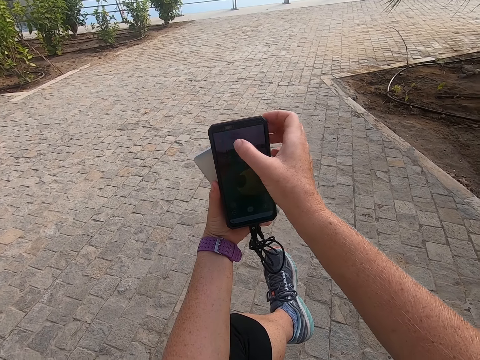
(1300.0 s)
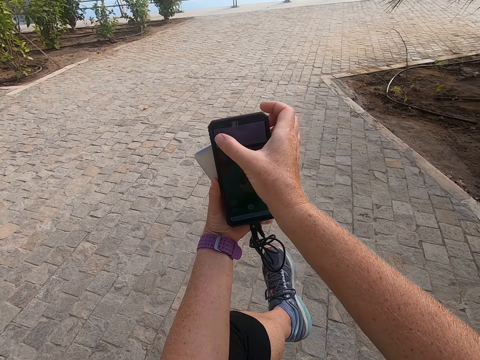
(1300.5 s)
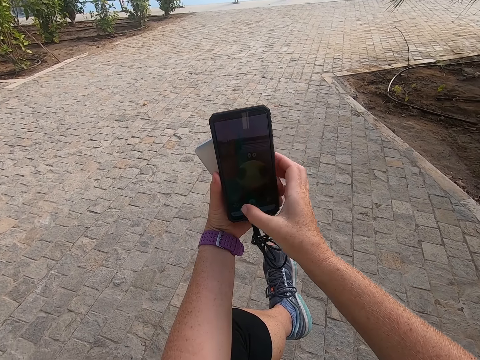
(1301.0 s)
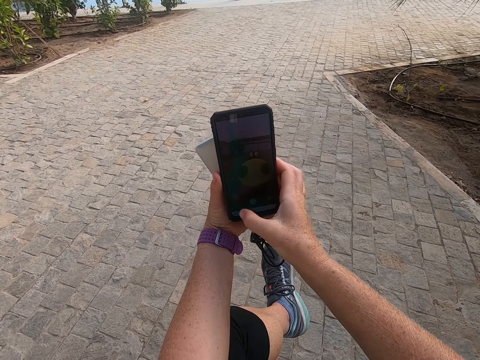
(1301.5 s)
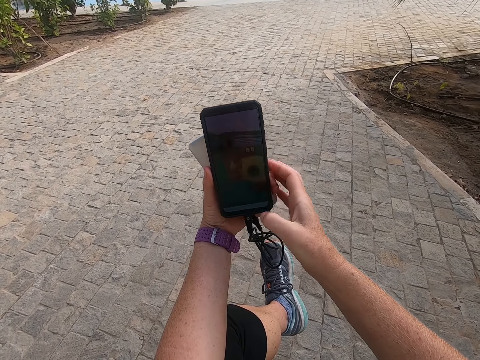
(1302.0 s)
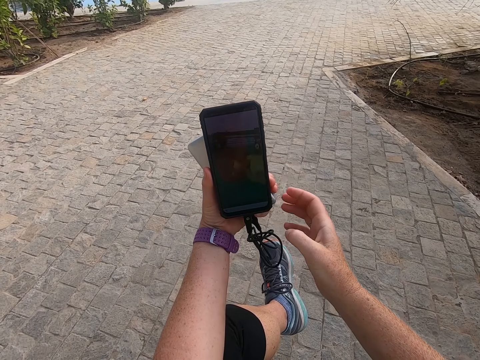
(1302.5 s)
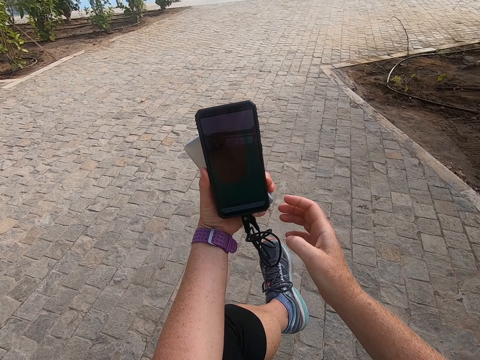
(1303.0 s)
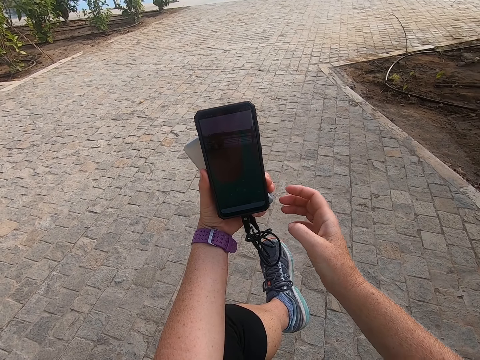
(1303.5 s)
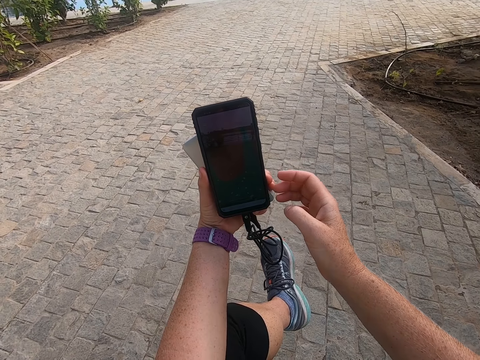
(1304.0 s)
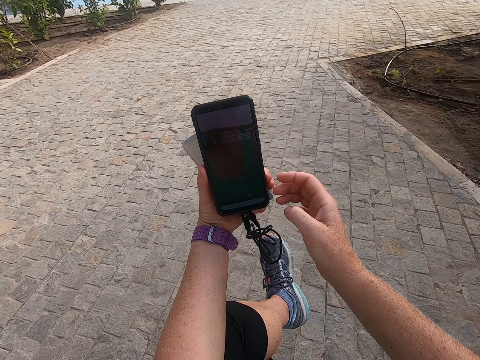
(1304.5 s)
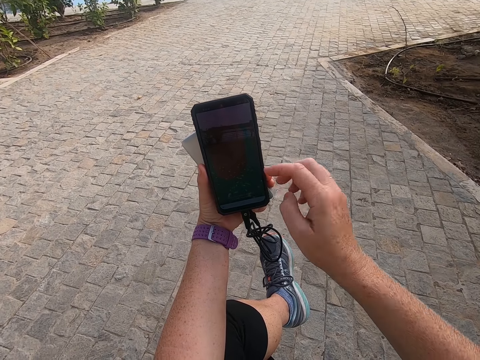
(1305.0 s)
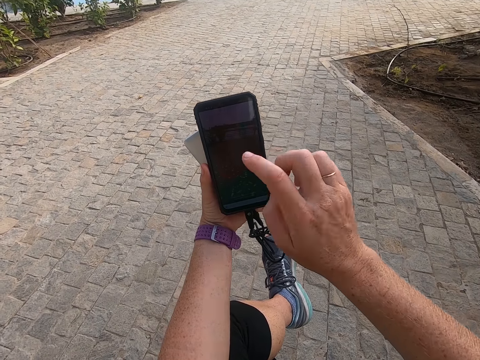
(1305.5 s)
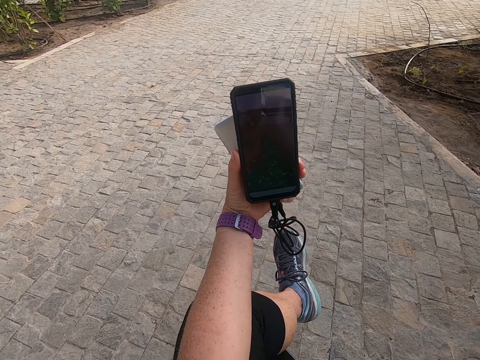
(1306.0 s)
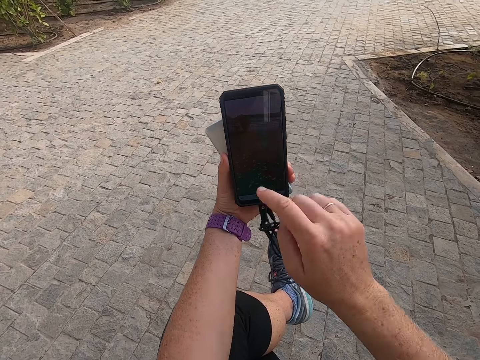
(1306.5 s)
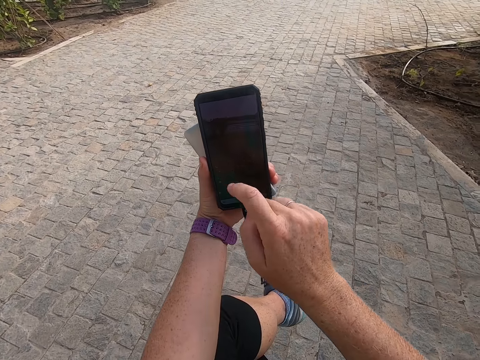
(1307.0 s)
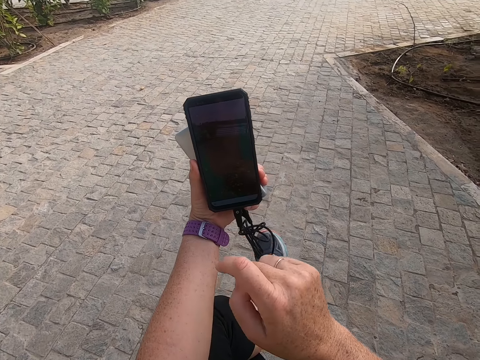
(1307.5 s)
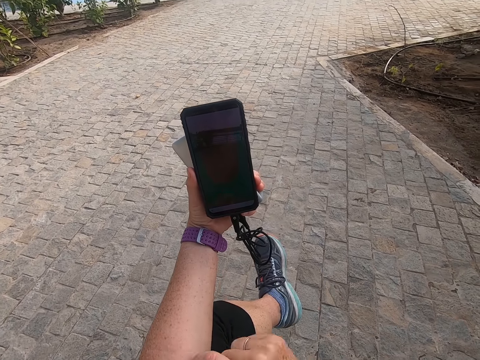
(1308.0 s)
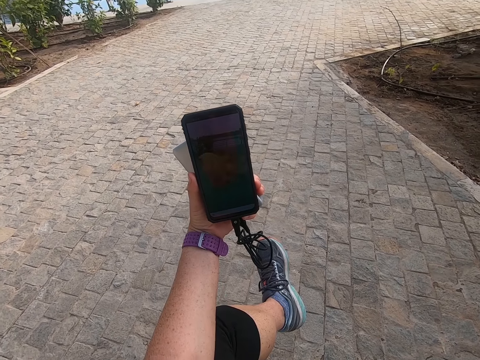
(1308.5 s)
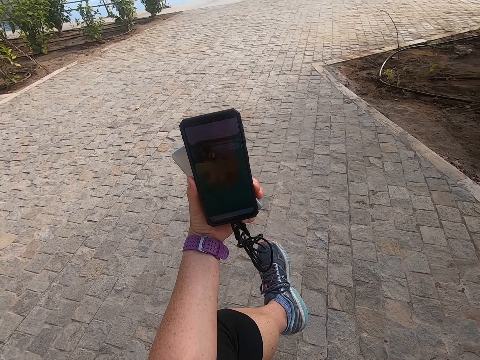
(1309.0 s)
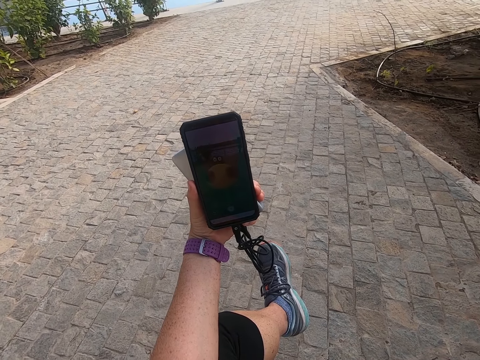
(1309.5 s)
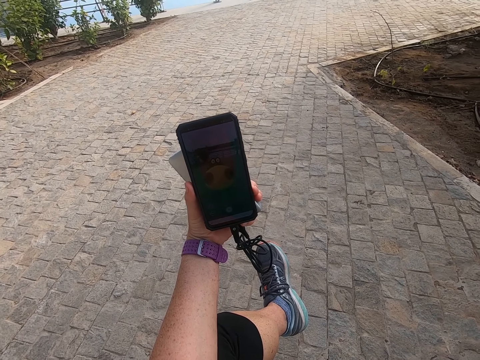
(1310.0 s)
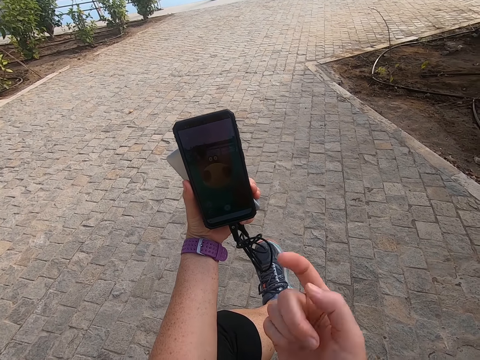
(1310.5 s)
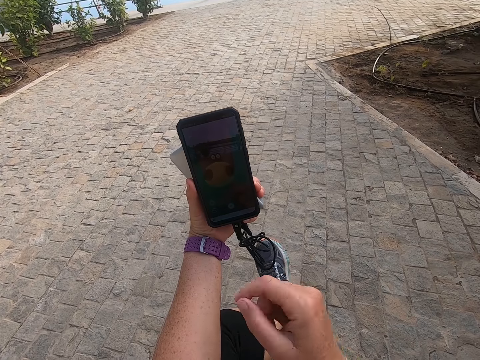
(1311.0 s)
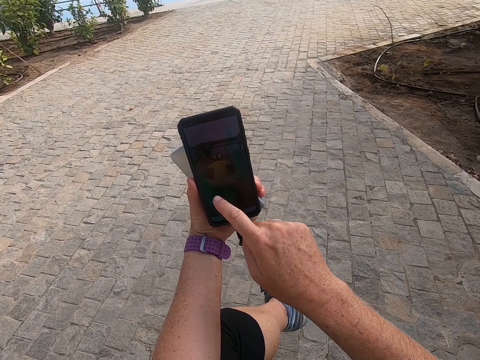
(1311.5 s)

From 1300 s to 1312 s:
The camera wearer touches the phone. They look at the phone. They take a selfie. They scroll the phone. They touch the phone. They take a selfie. They touch the phone. They look at the phone. They take a selfie.

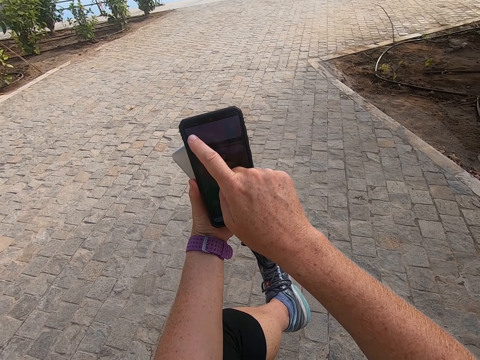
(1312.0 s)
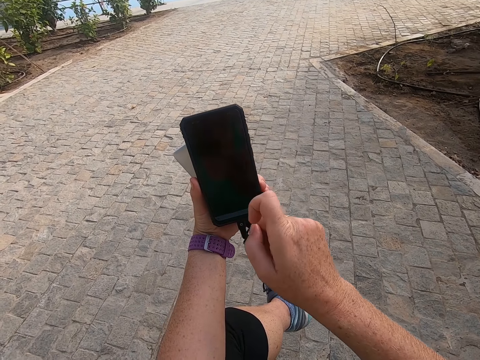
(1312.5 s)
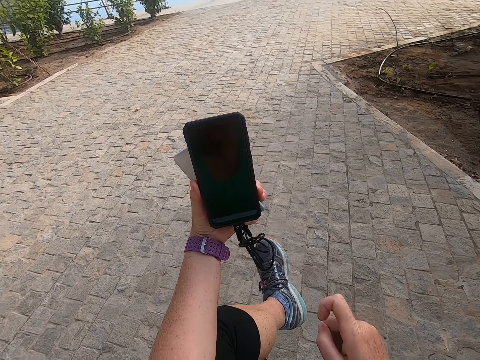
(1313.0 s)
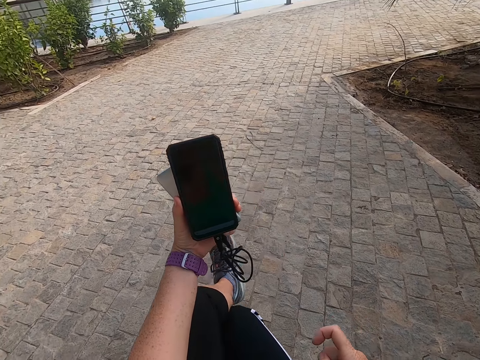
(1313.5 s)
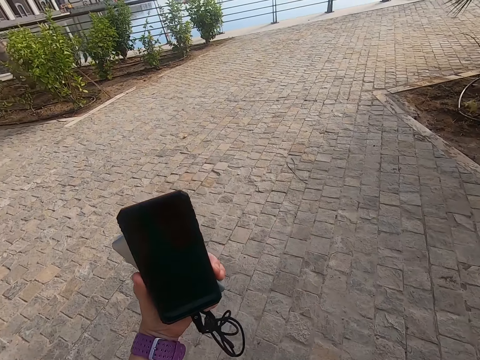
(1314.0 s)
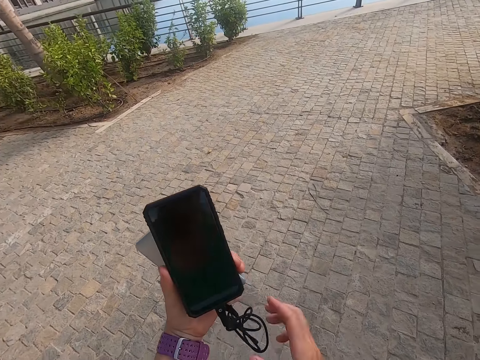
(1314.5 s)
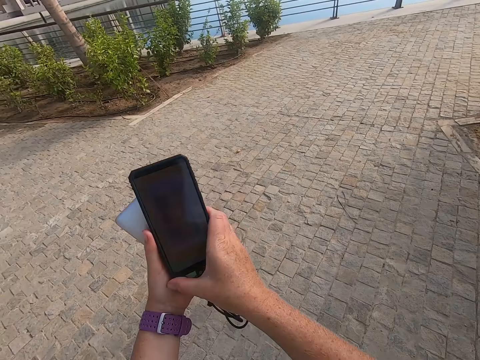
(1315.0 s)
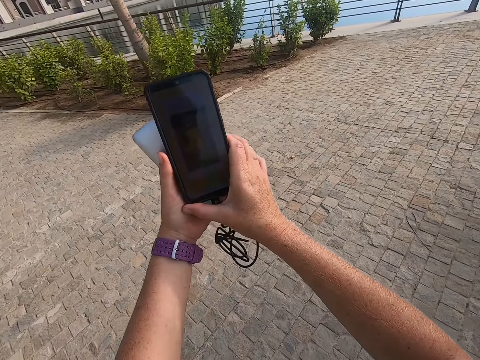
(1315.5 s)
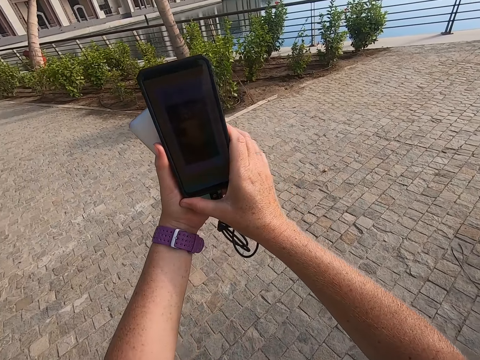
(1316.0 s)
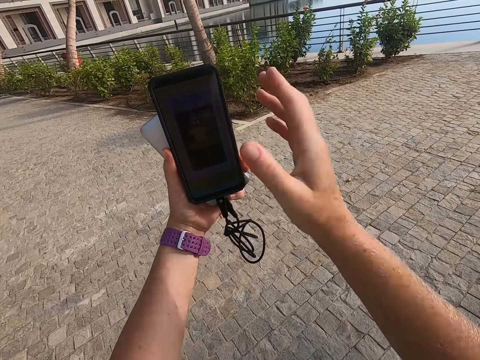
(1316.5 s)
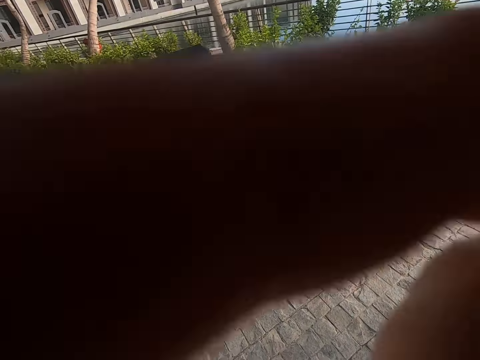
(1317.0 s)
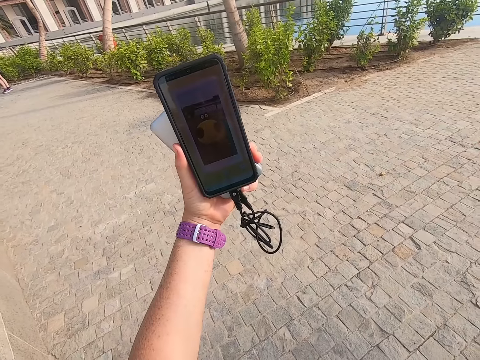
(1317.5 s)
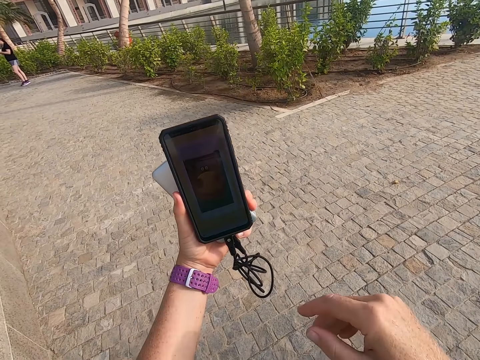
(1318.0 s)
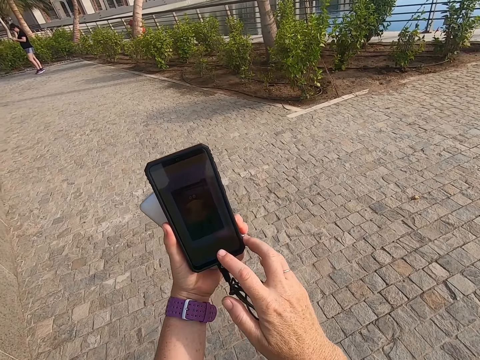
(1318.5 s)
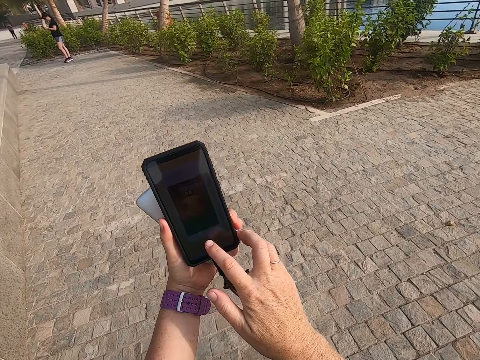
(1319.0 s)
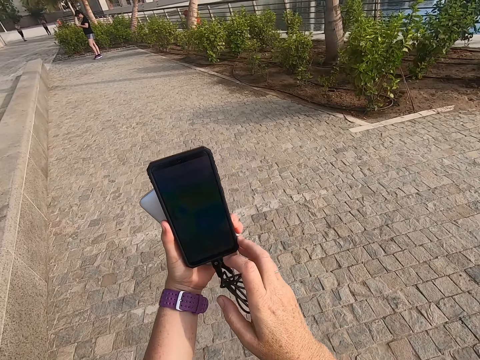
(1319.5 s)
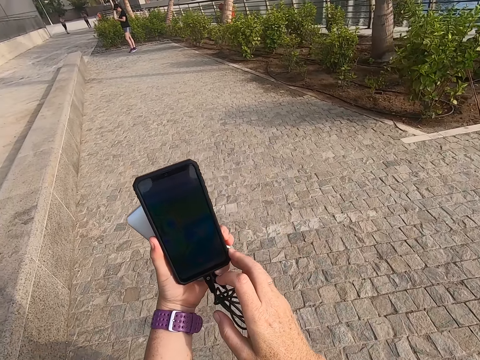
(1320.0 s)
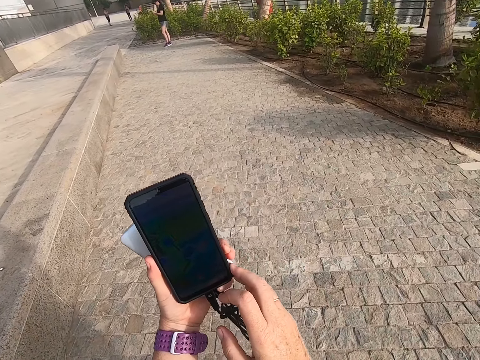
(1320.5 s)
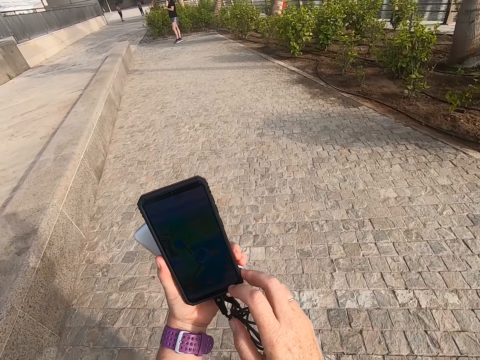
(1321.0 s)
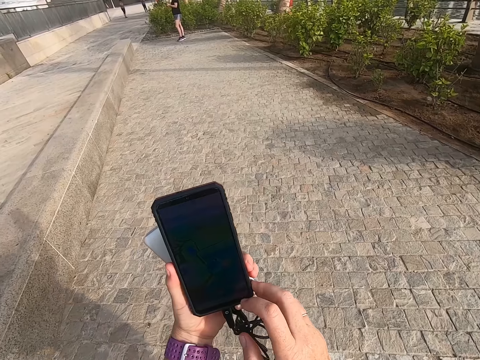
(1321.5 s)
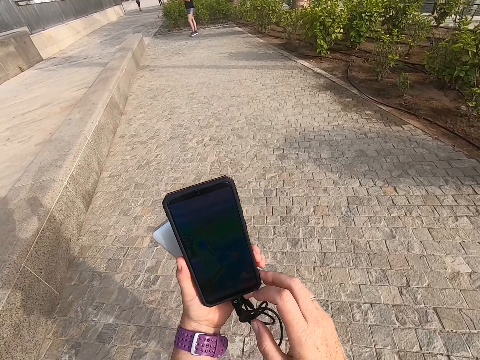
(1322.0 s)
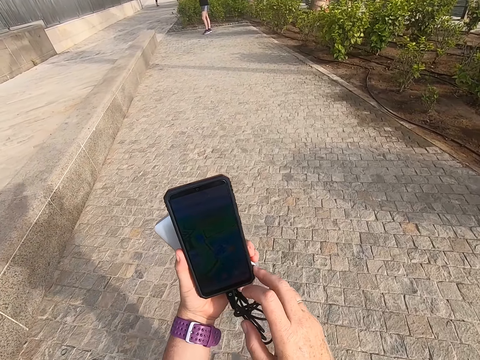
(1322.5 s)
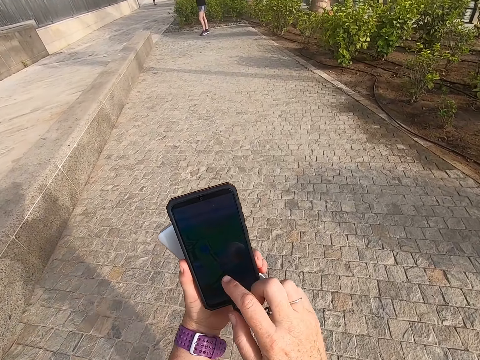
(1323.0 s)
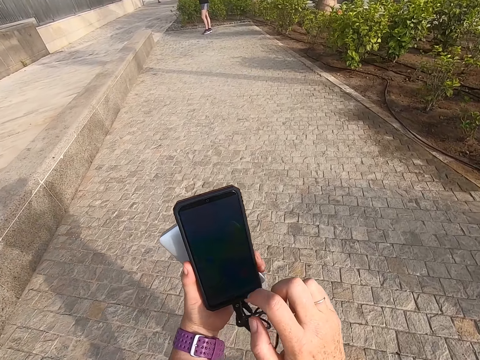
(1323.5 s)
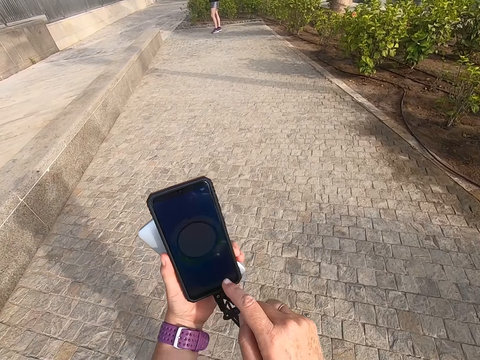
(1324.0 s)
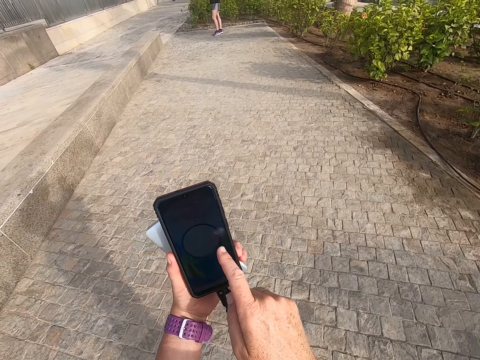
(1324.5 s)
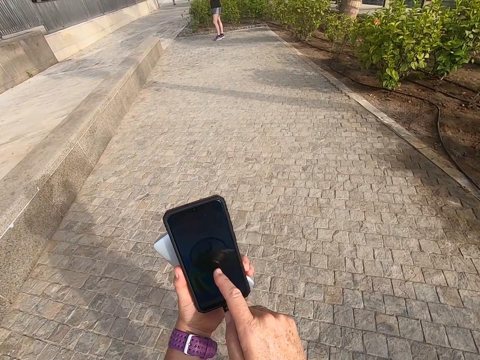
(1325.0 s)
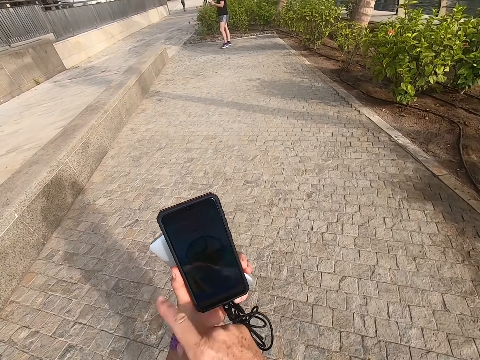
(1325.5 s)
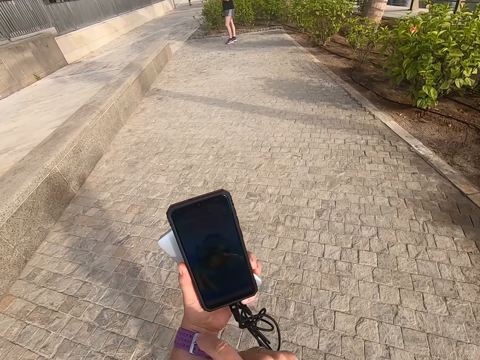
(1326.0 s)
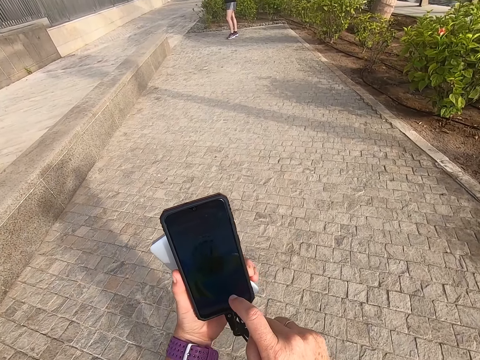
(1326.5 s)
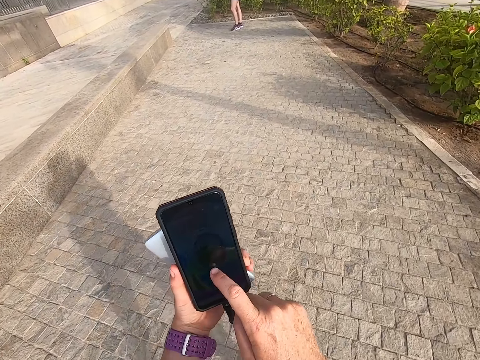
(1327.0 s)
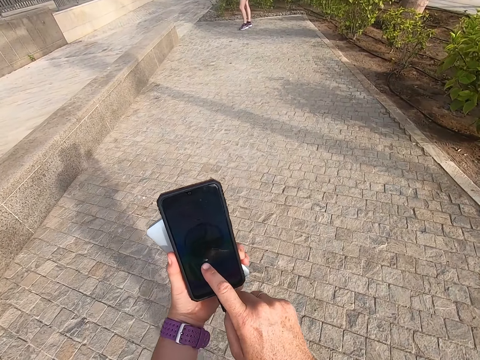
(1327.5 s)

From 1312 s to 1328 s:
The camera wearer scrolls the phone. They touch the phone. They stand on the road. They walk. They hold the phone. They take a selfie. They look at the phone. They raise hands. They scroll the phone. They hold the phone. They walk on the road. They look at the phone. They scroll the phone. They walk.
